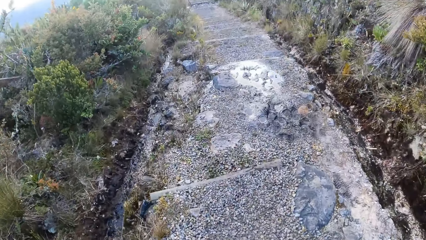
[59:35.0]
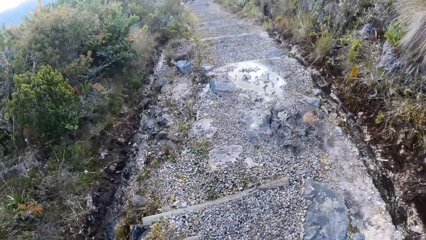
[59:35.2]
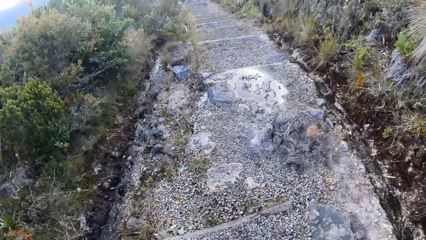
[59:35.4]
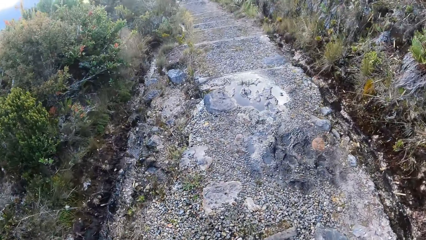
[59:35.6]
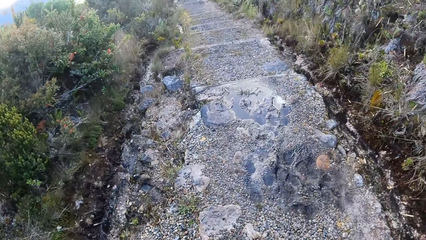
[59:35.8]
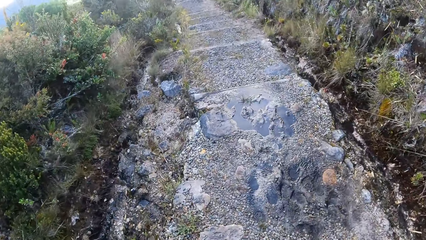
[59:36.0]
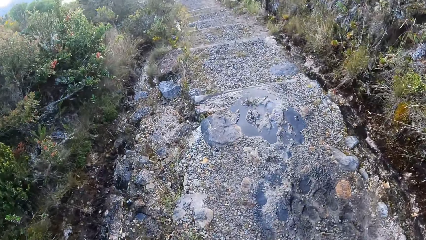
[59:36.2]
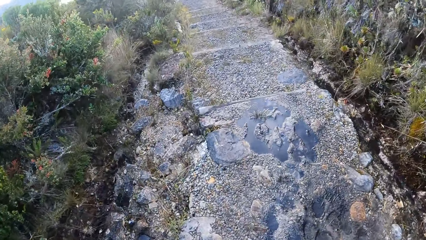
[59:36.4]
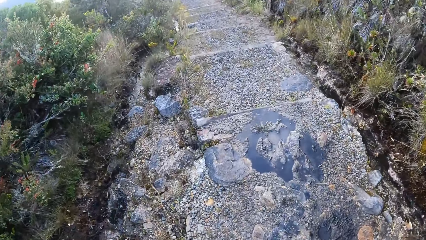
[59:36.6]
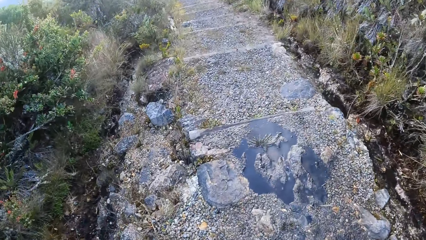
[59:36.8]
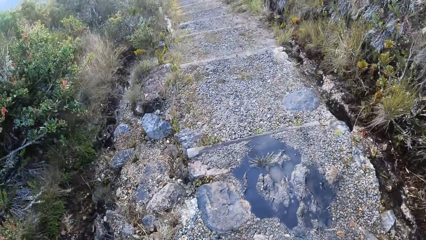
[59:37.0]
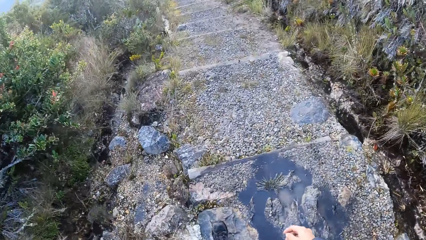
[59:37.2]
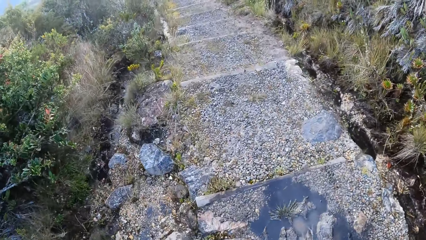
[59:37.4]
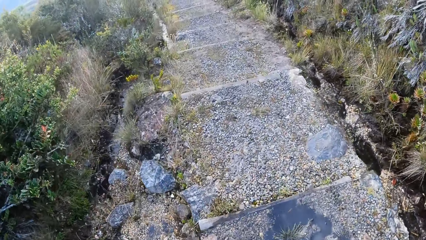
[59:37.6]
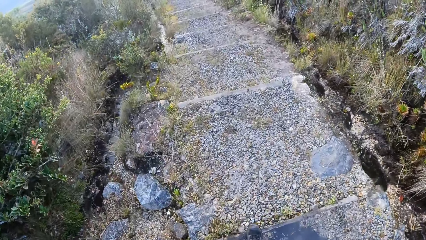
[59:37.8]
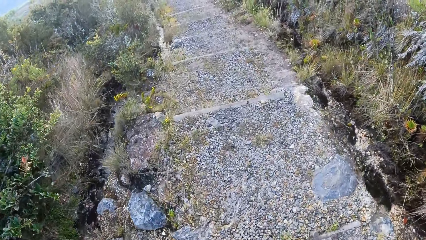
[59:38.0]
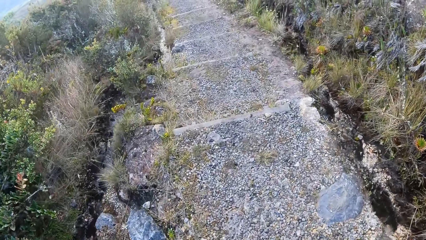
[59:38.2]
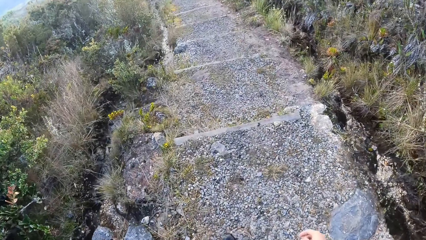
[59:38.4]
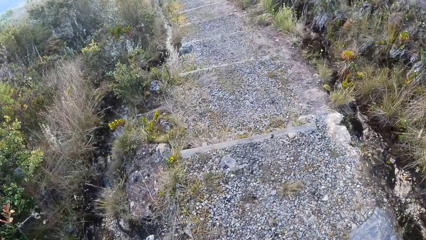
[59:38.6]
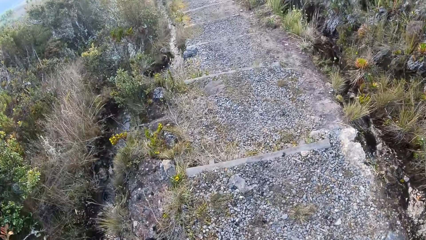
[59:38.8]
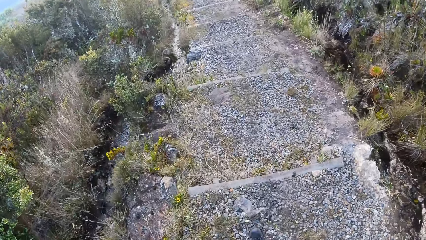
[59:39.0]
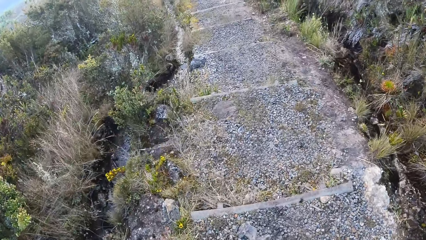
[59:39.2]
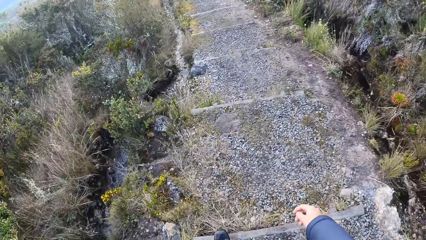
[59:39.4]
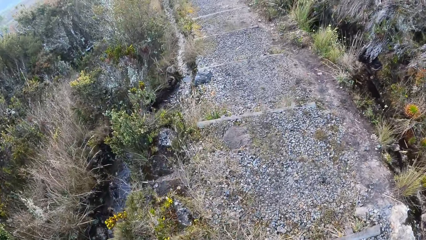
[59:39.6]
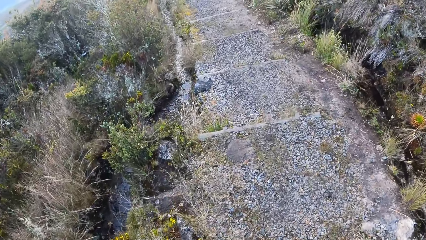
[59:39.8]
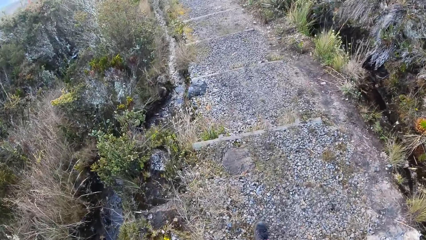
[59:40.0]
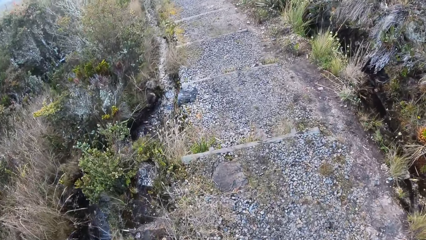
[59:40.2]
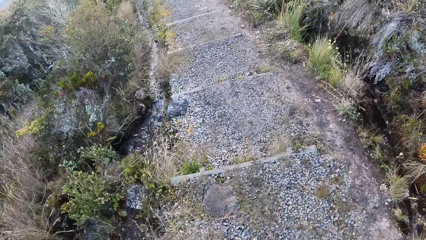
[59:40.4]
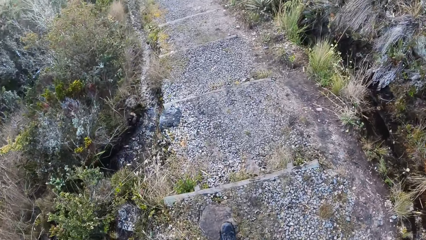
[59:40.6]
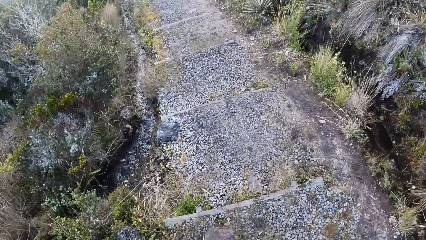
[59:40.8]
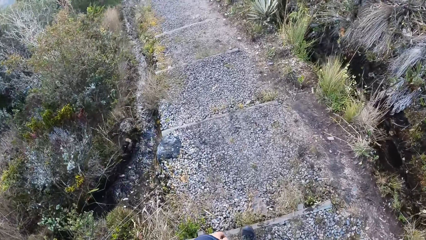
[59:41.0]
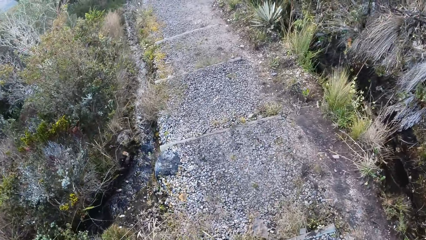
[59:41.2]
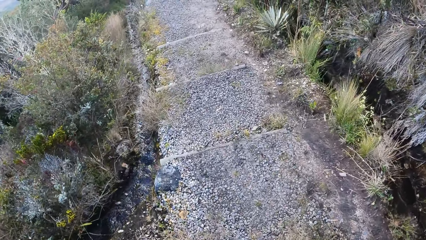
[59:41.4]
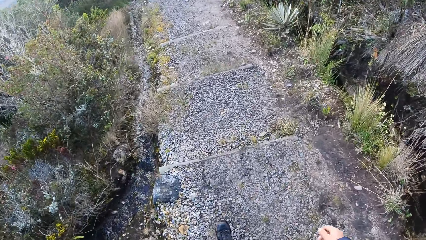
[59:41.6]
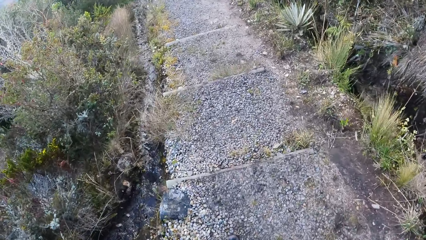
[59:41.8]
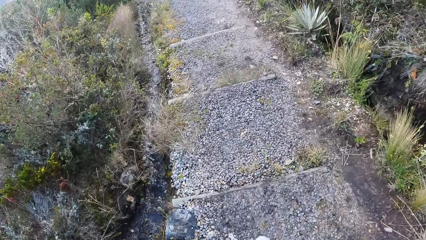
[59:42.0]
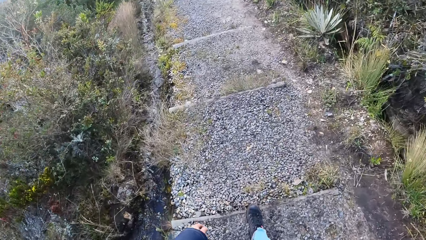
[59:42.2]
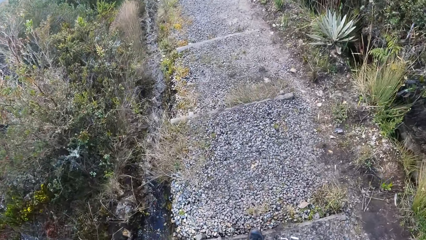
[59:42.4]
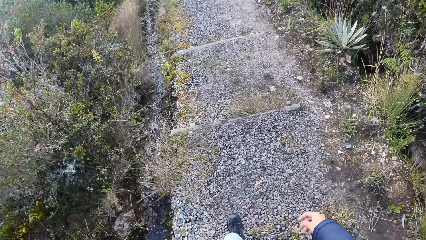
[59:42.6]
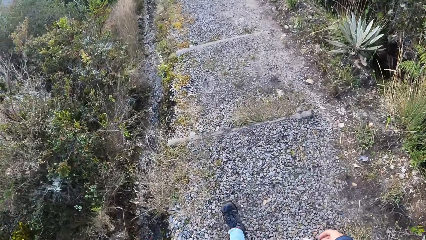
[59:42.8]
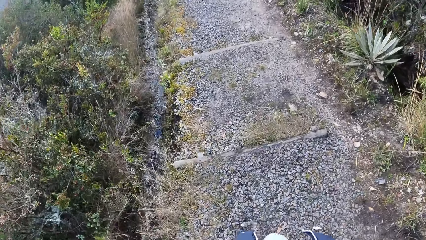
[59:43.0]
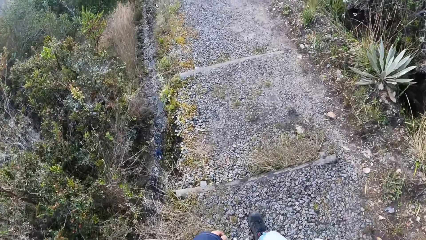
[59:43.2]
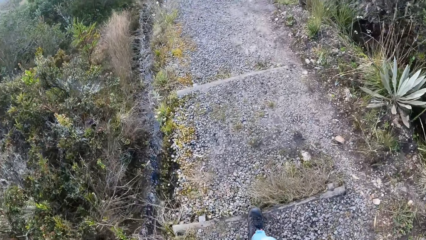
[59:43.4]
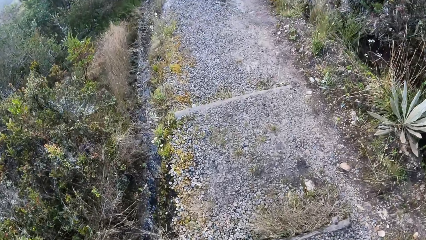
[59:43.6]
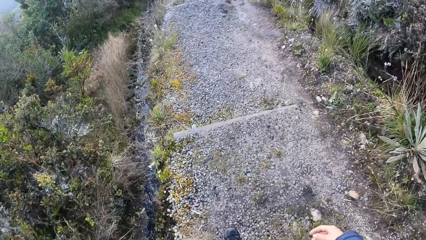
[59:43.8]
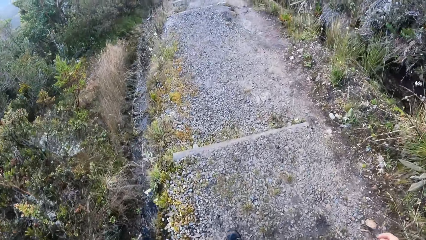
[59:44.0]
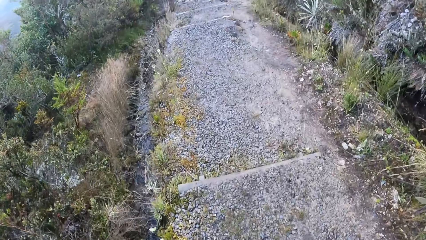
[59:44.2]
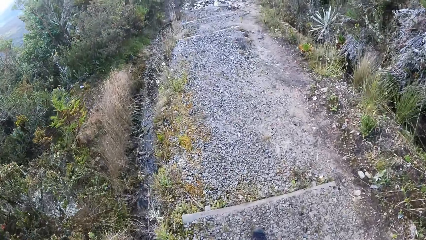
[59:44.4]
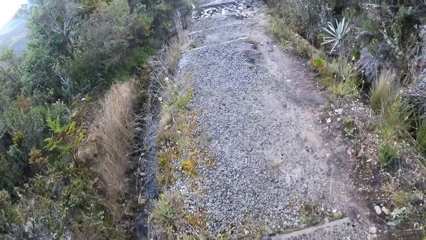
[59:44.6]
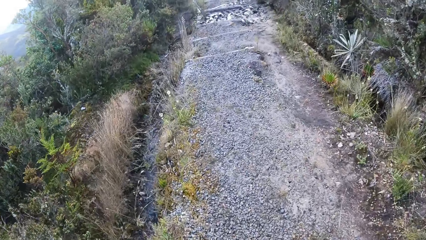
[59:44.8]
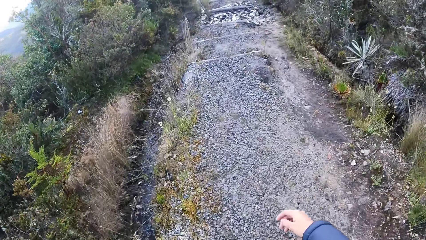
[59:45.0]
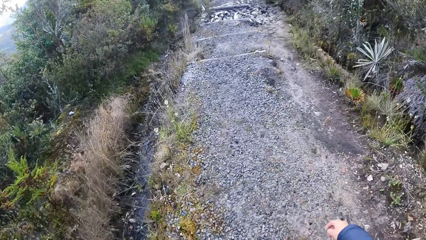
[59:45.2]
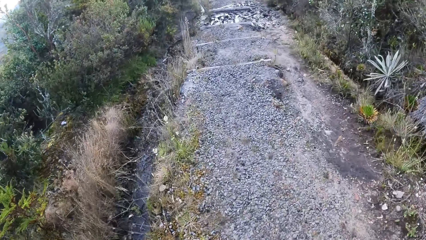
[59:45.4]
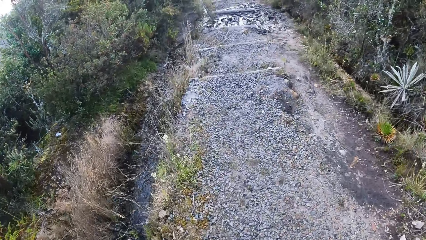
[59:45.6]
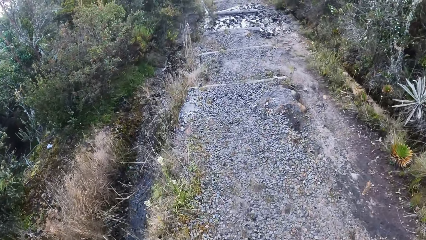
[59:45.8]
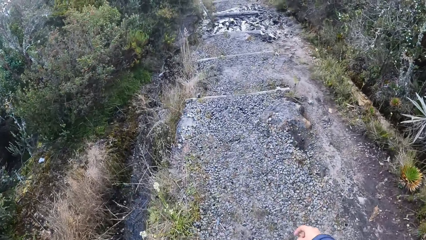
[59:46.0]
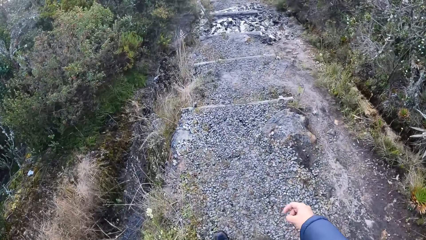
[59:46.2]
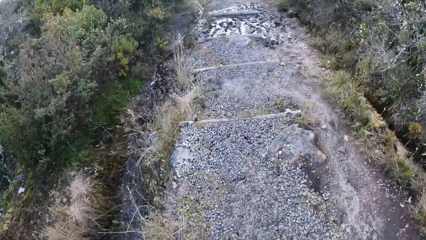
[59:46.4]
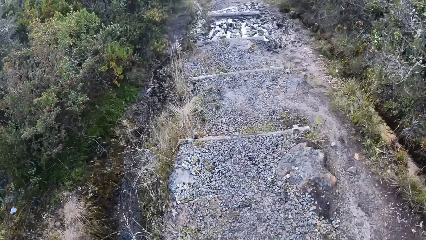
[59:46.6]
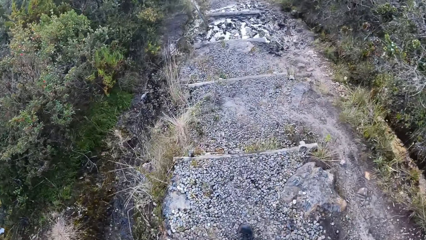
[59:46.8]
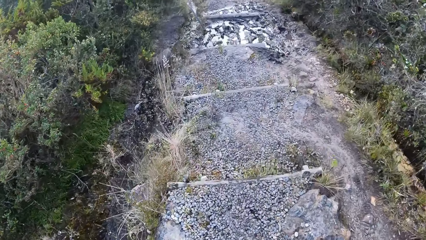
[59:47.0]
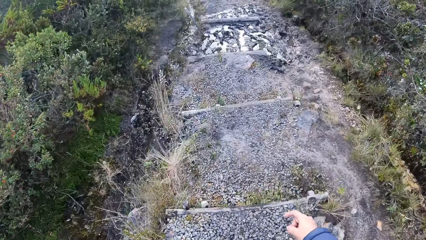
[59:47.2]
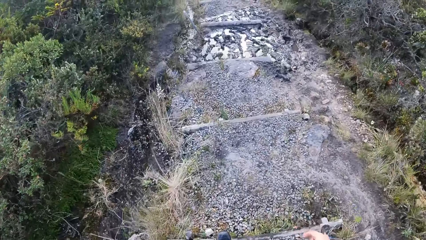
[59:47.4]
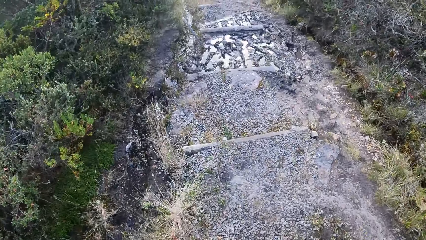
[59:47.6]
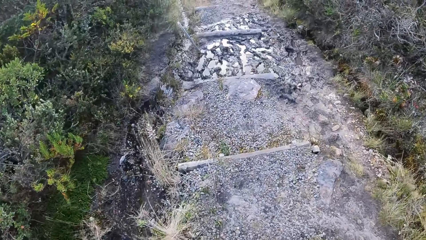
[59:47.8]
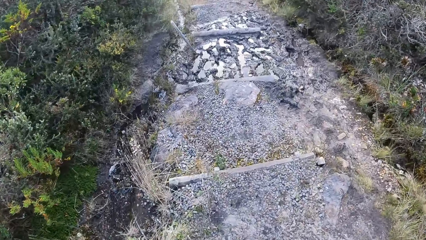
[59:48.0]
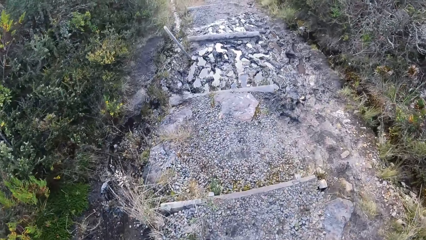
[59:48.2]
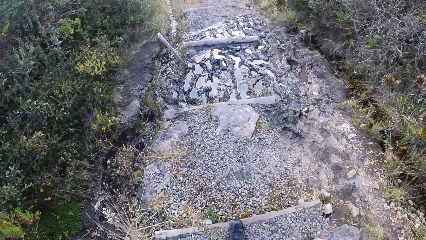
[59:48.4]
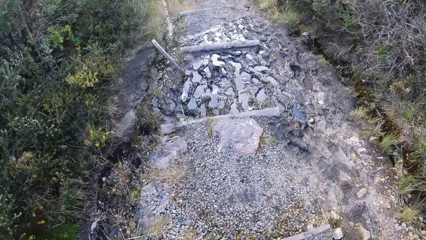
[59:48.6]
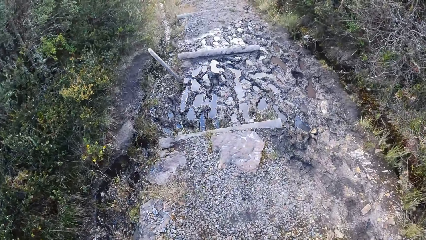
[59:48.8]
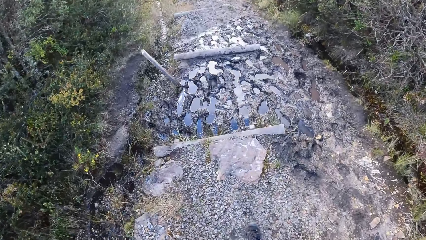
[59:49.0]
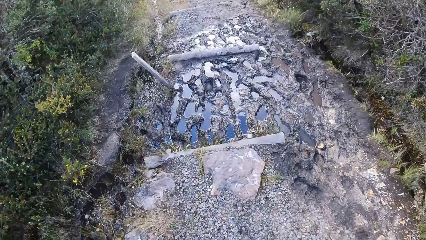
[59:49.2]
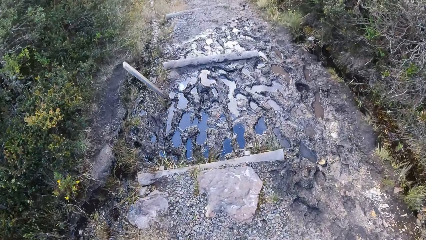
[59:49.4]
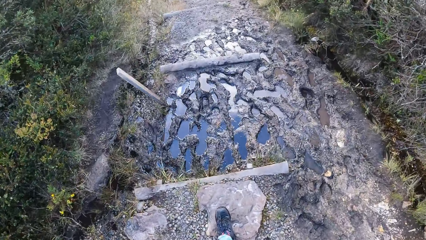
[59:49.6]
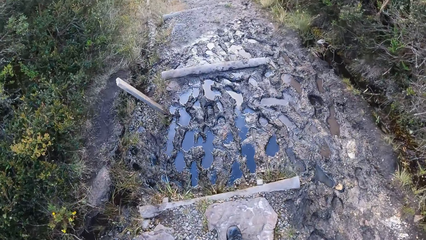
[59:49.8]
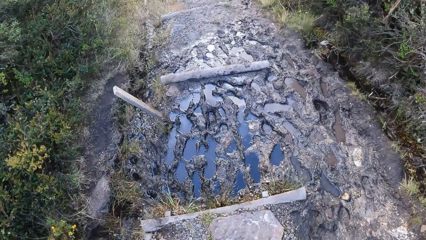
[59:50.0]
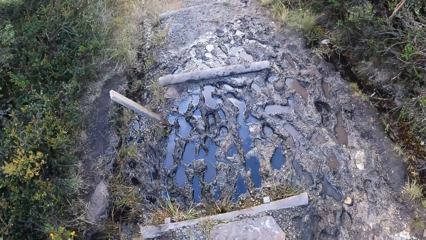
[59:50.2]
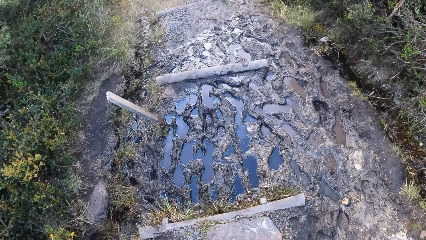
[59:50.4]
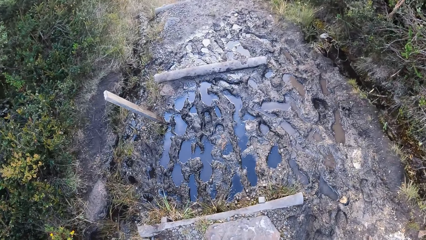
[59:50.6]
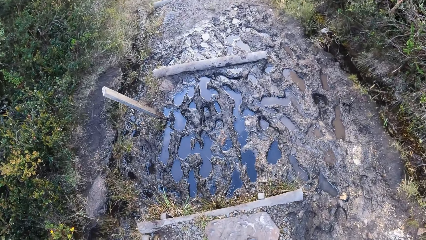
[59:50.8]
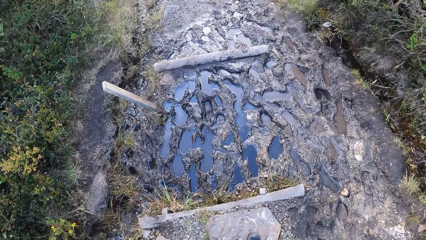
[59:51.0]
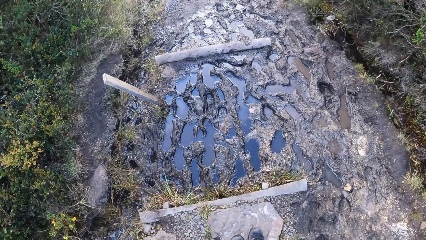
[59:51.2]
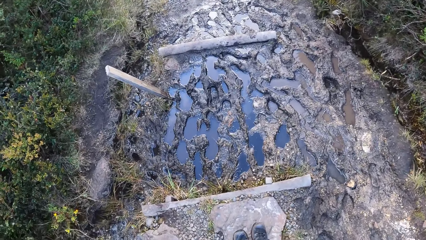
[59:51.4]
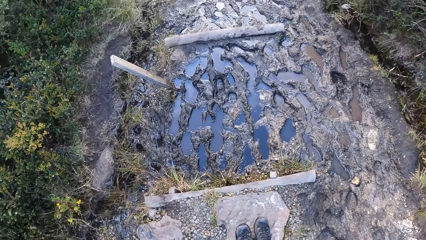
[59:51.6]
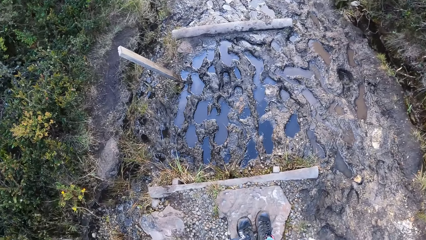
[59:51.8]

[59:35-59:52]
The camera wearer stares at the puddle of water.
